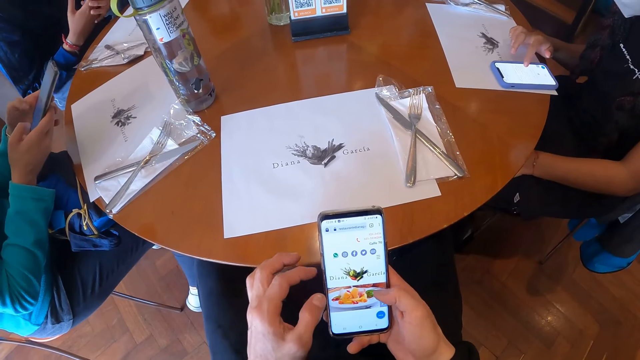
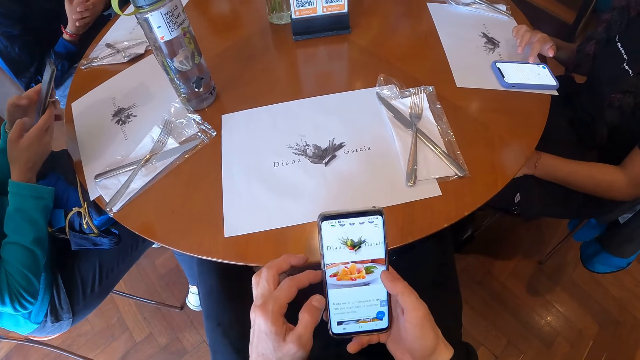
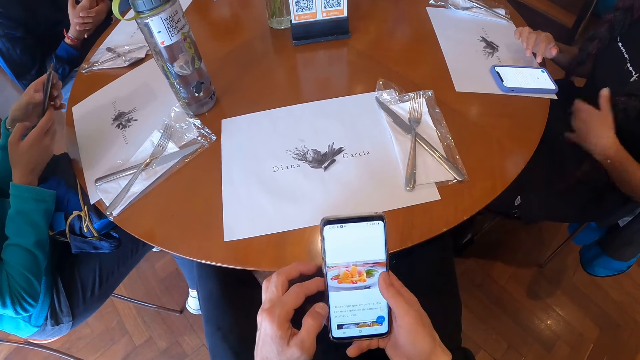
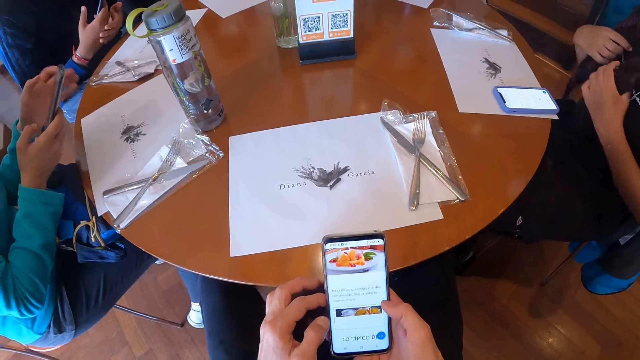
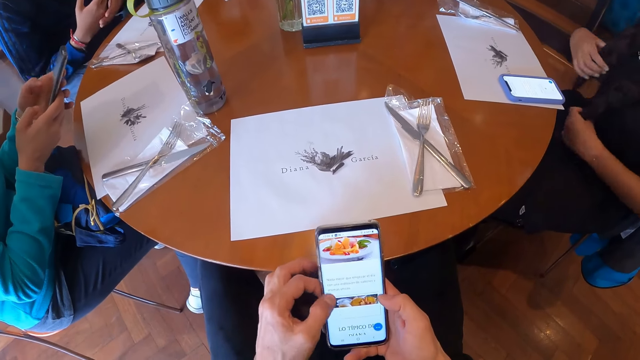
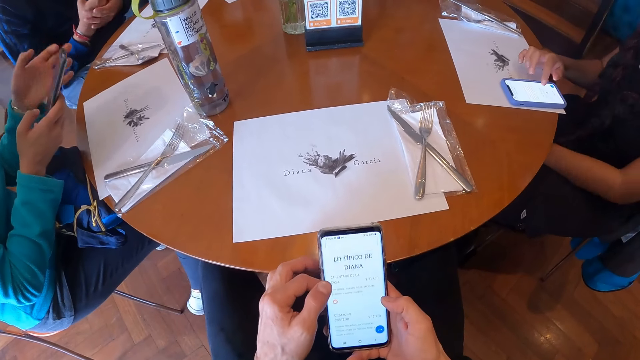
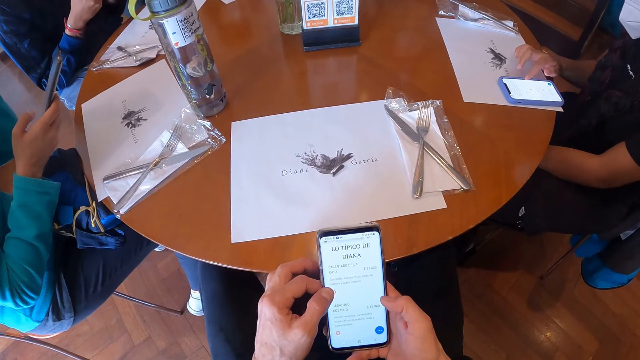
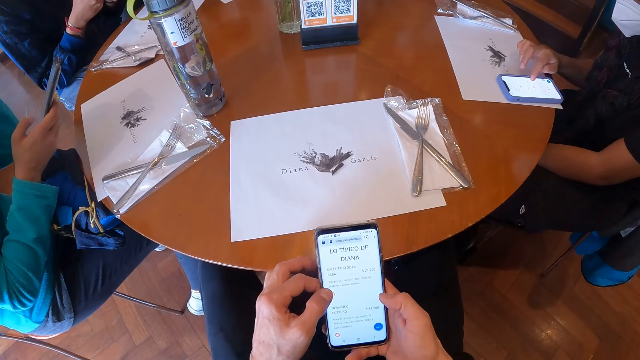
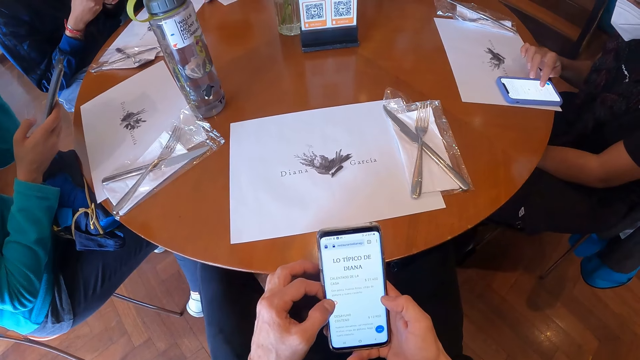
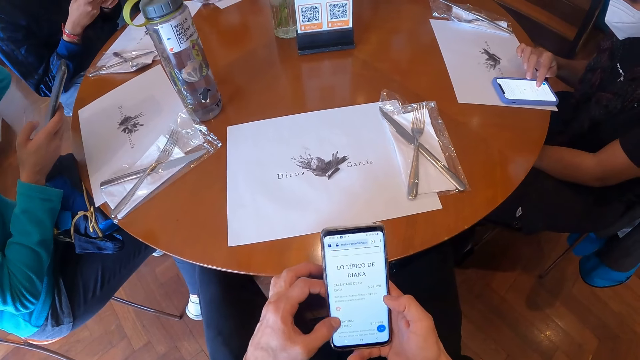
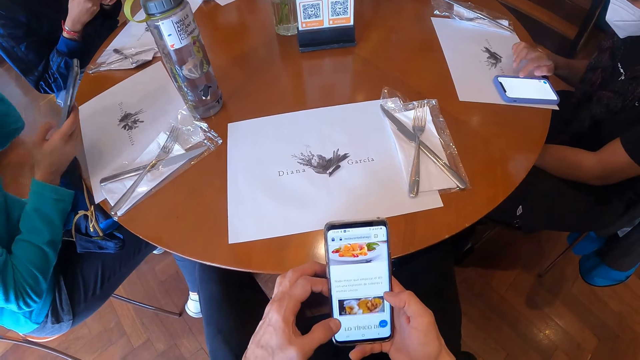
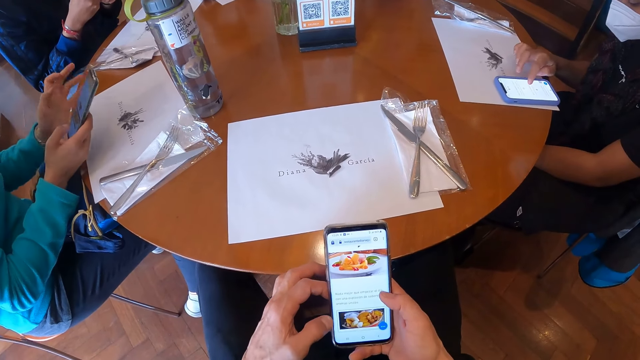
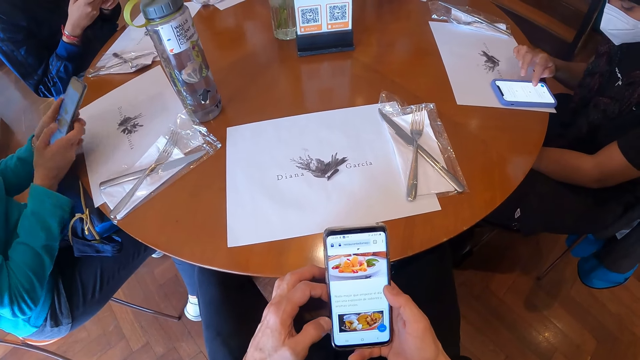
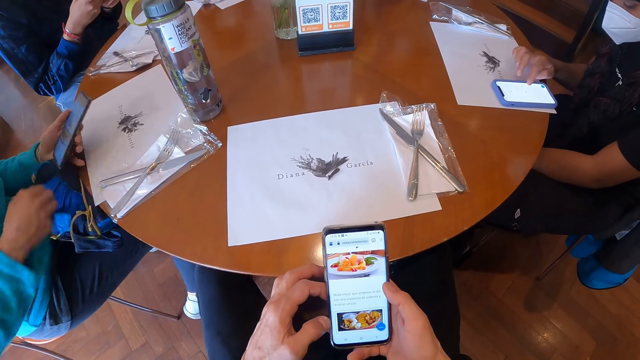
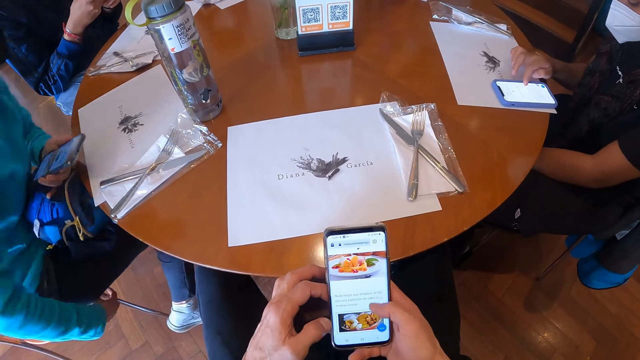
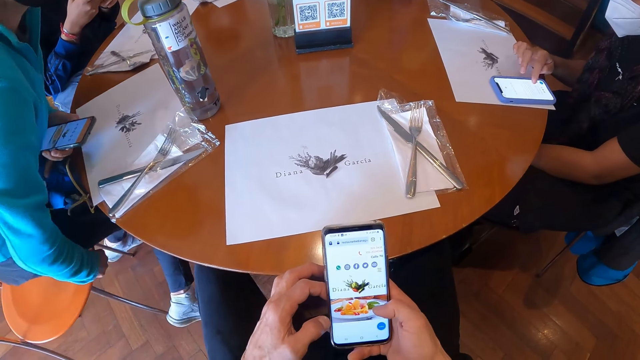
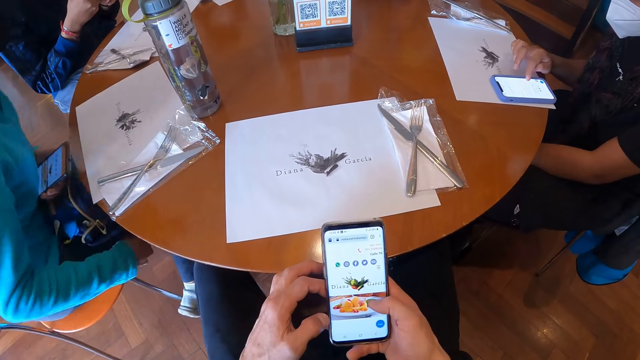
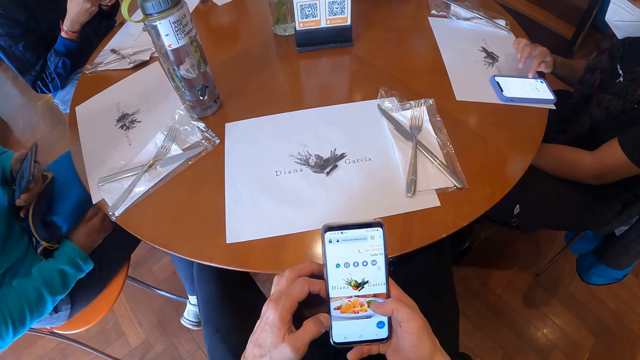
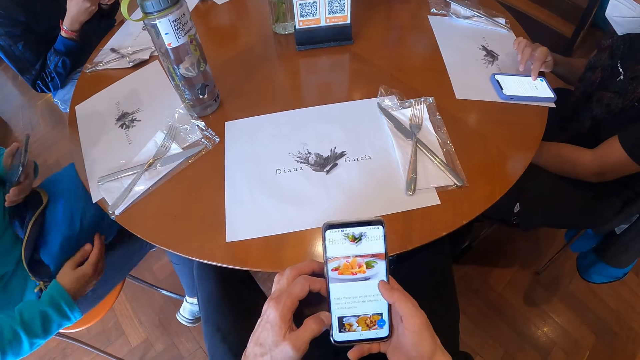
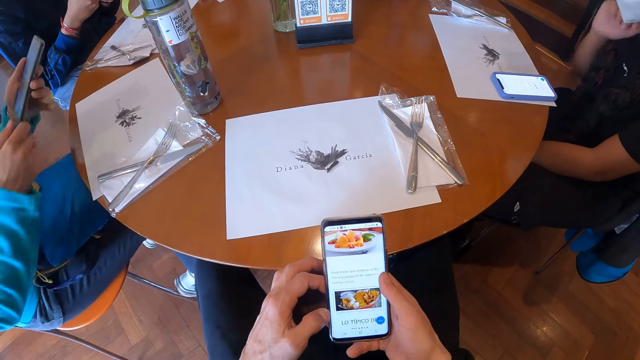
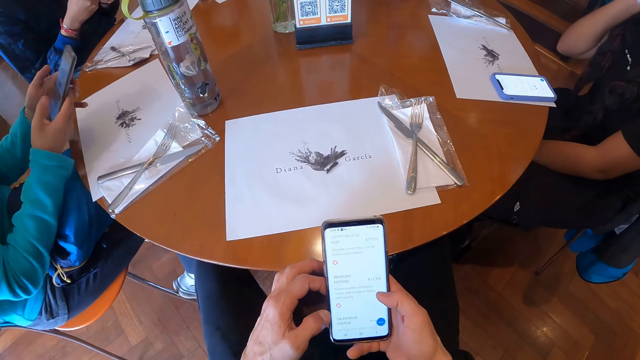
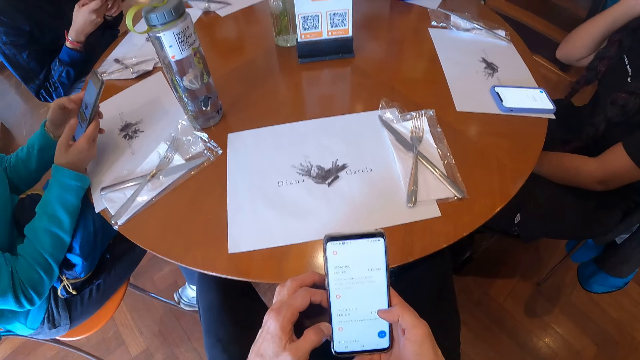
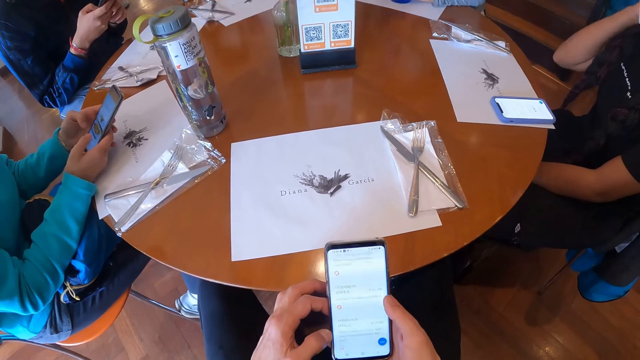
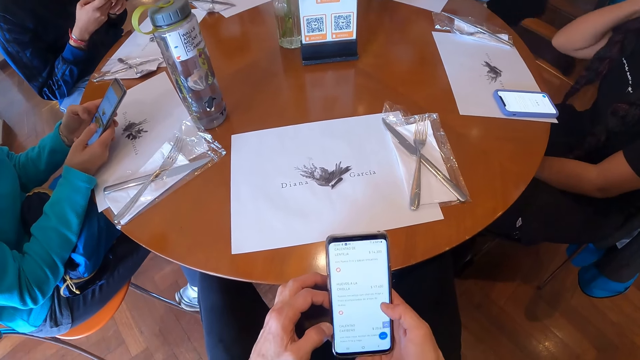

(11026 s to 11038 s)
A woman adjusts a pair of bag straps on her shoulder with both hands. Another woman adjusts the chair with her right hand. She adjusts a bag on her lap with her right hand. She operates the phone with both hands.

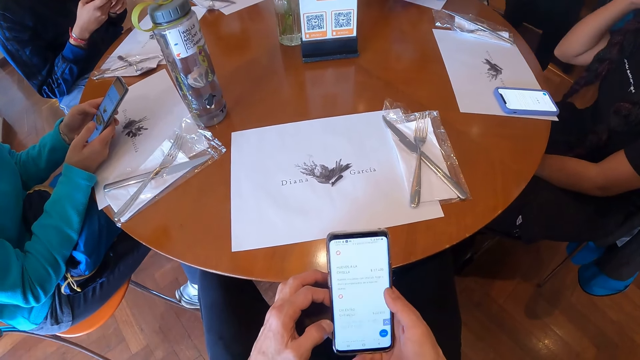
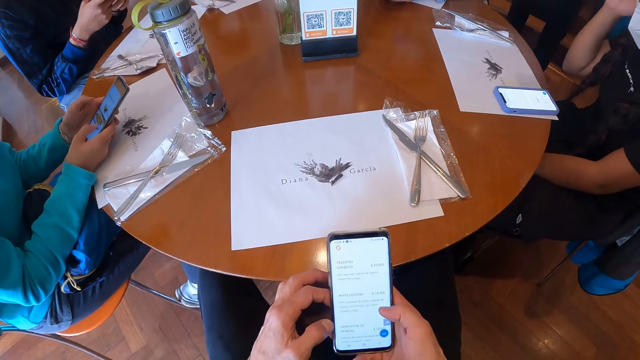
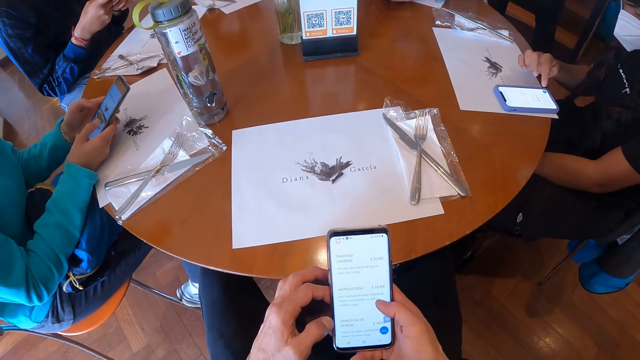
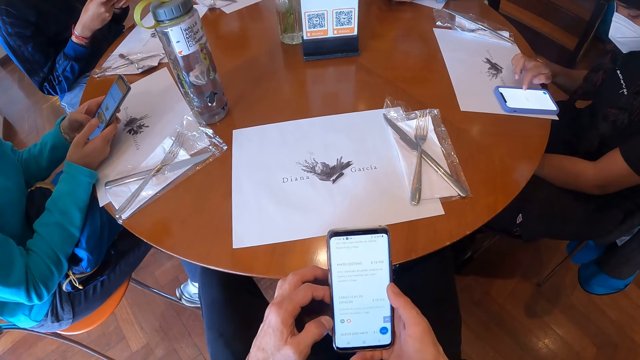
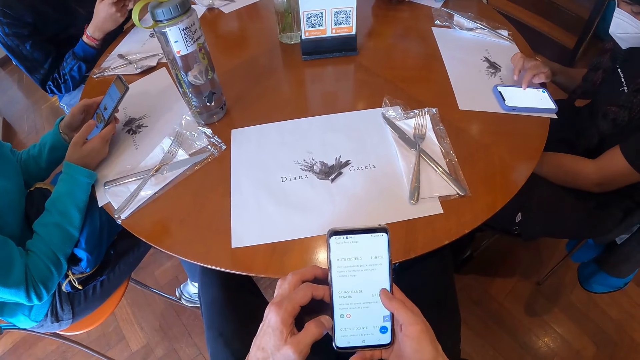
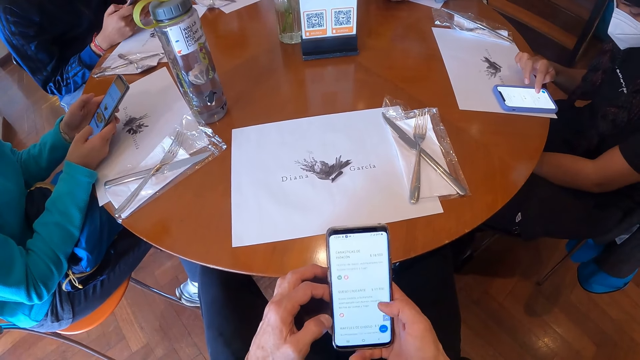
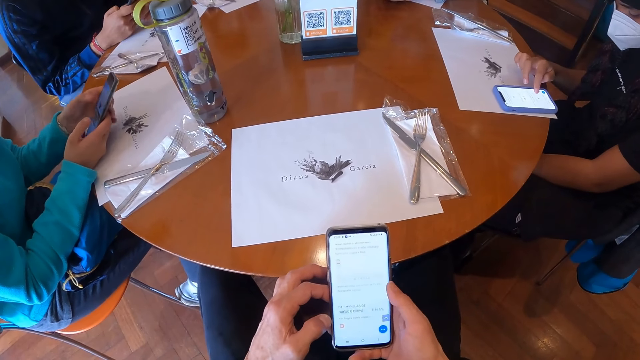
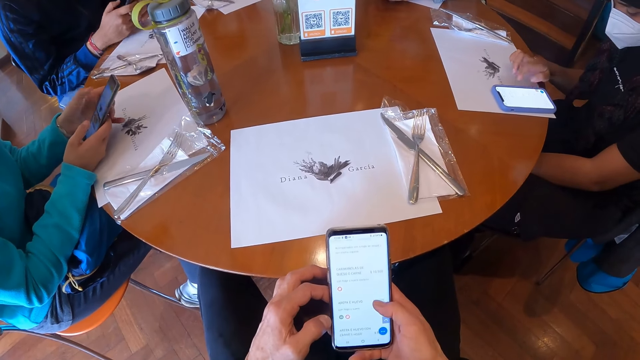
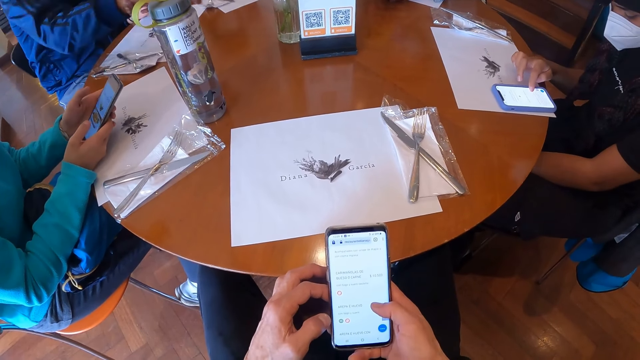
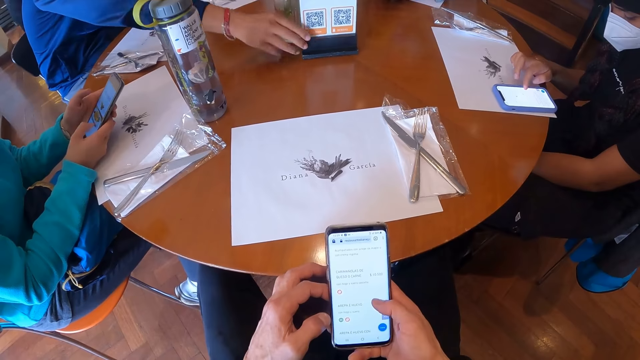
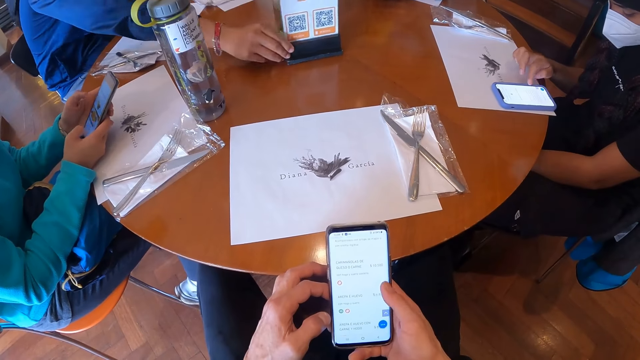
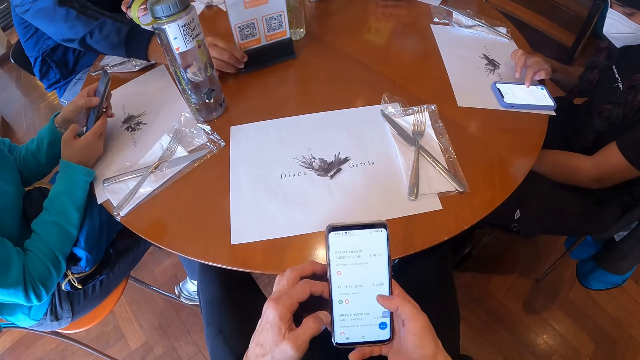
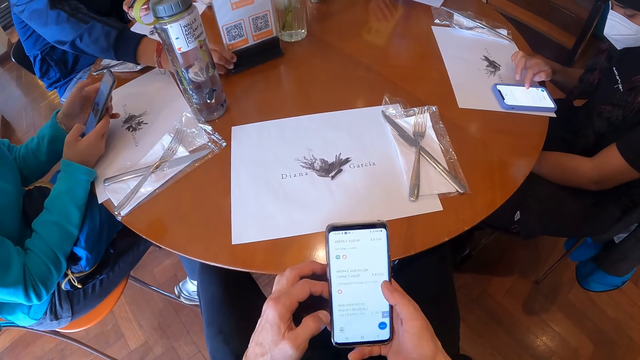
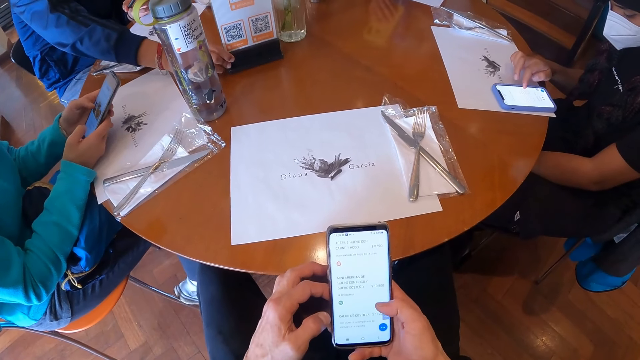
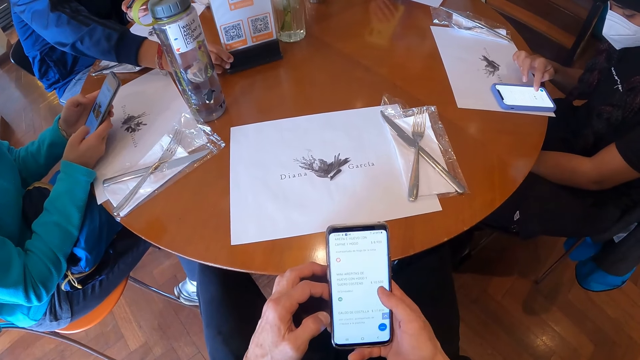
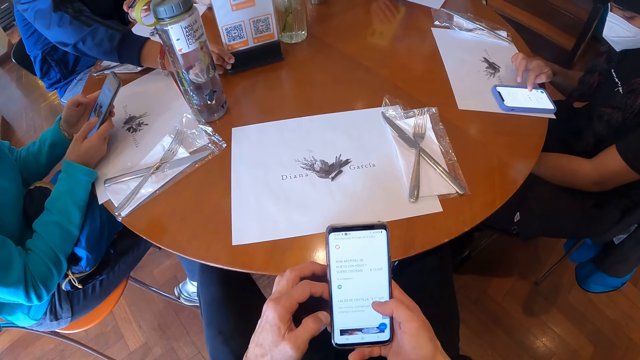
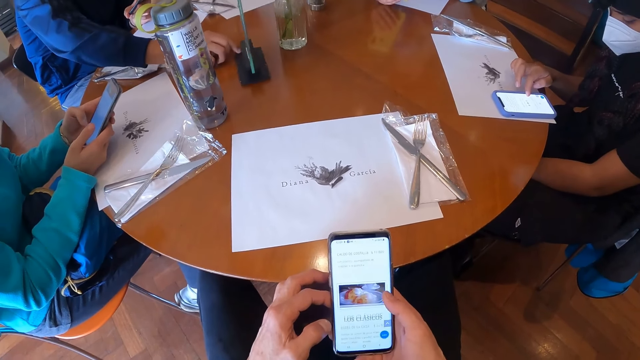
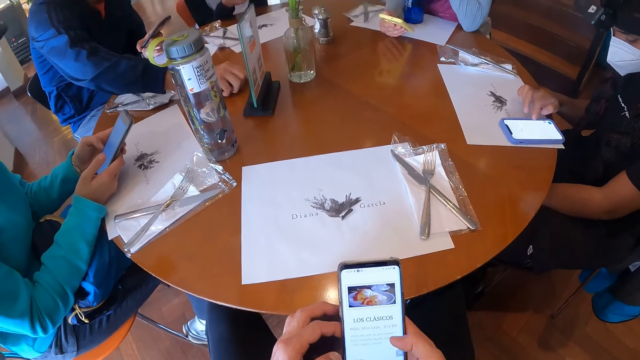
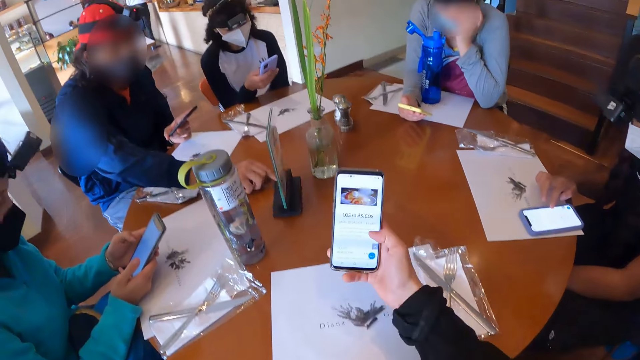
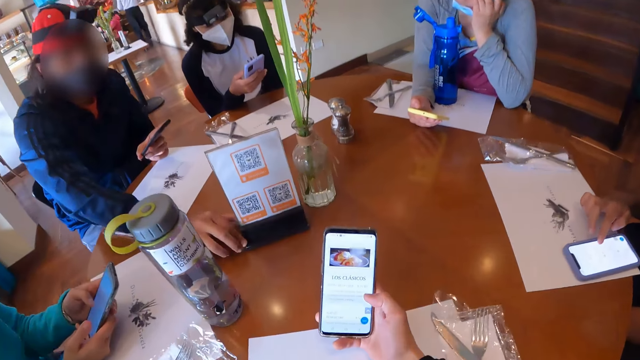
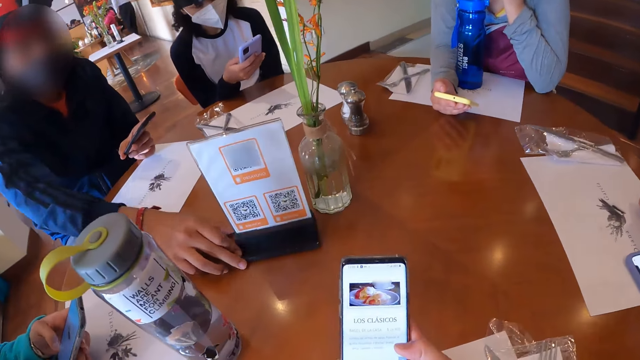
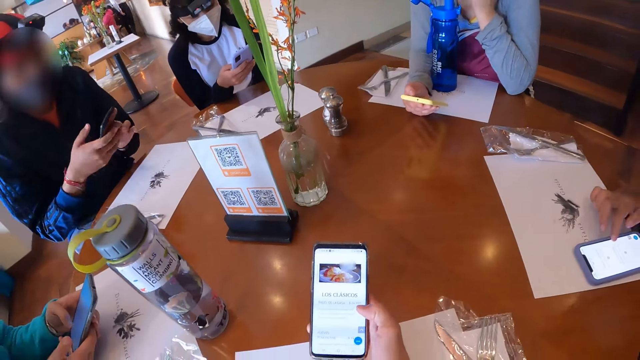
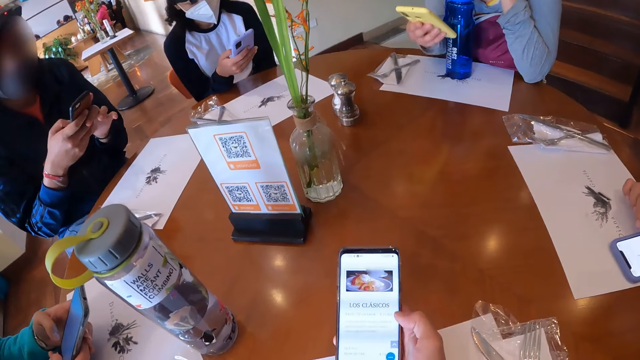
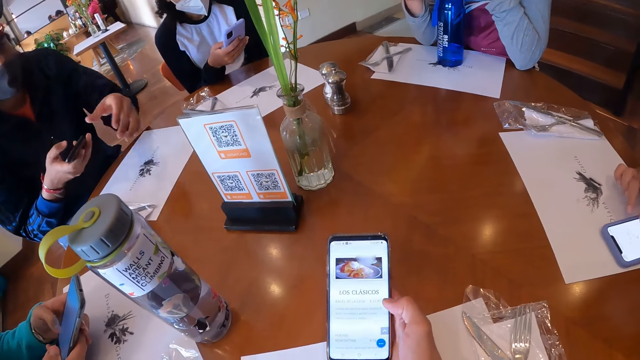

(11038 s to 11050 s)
A woman operates the phone on the table with her right hand. A man adjusts the QR menu on the table with his right hand. The camera wearer places his right hand on the table. He operates the phone with his right hand. The man operates the phone with both hands. Another woman holds up her phone in her right hand. The man holds the phone in his right hand.
